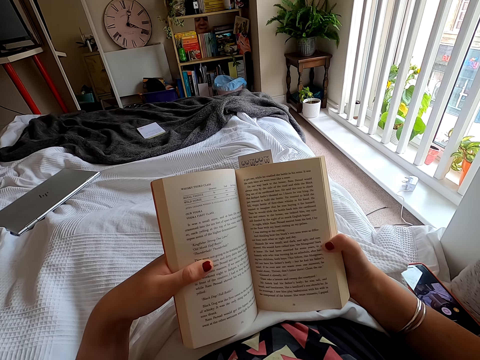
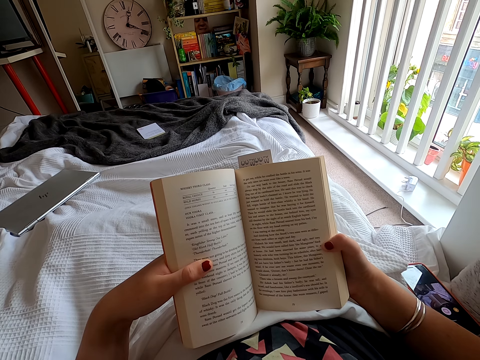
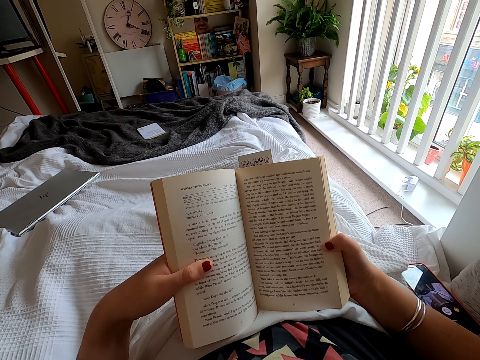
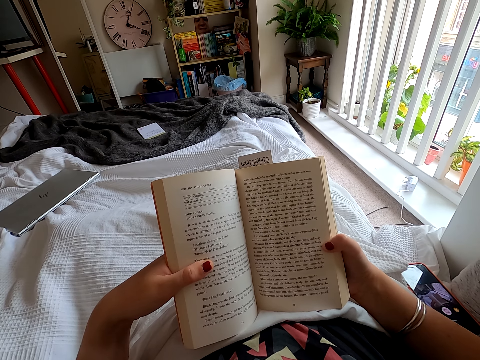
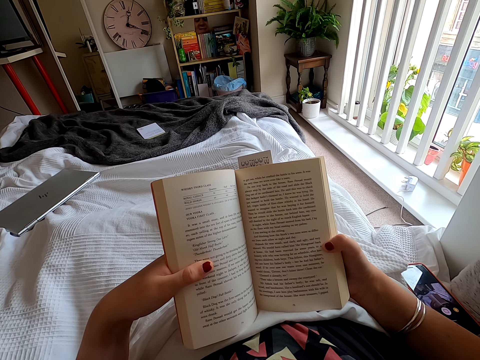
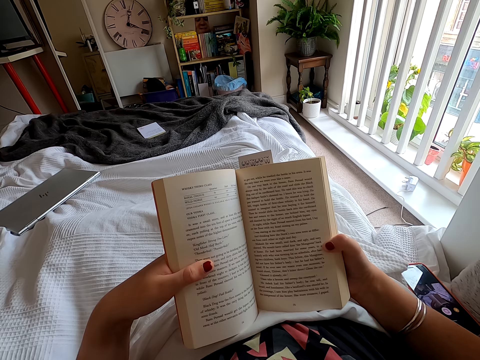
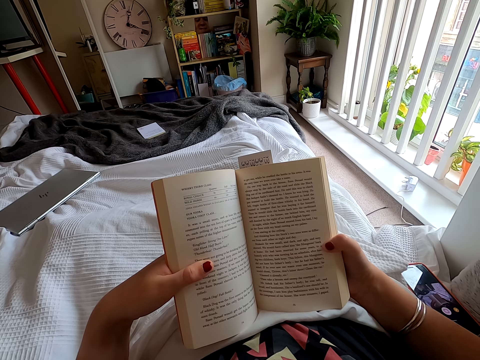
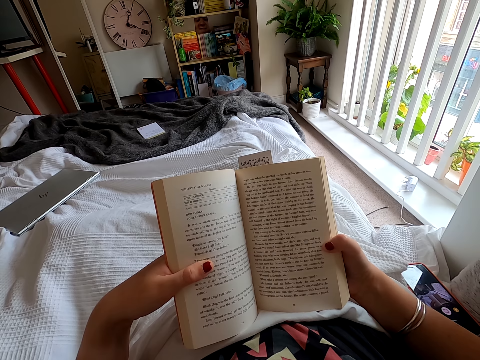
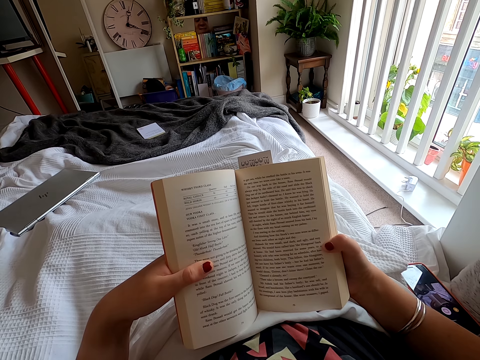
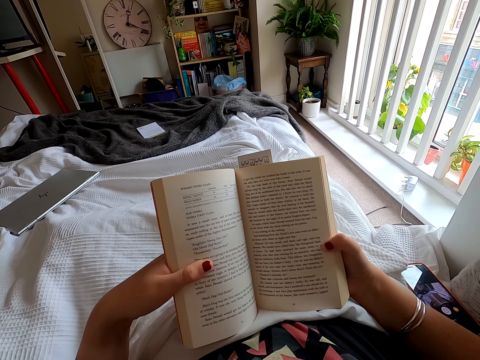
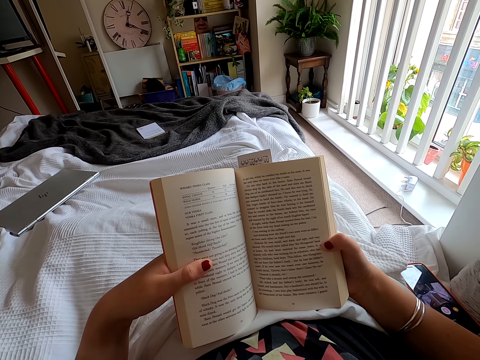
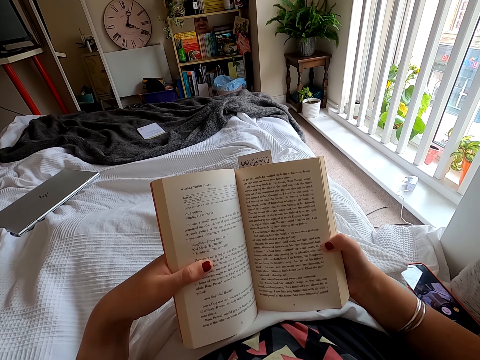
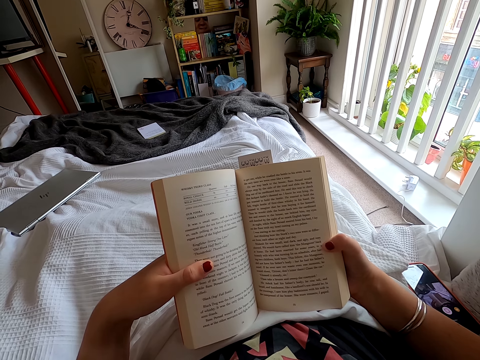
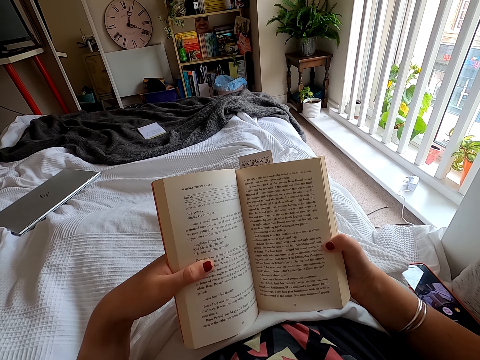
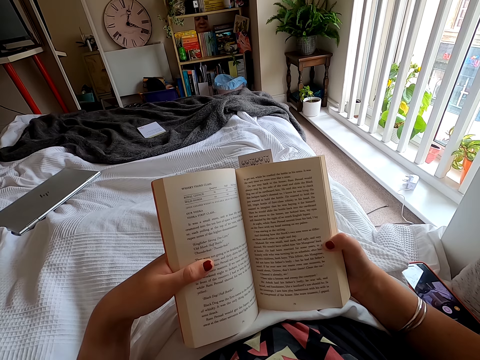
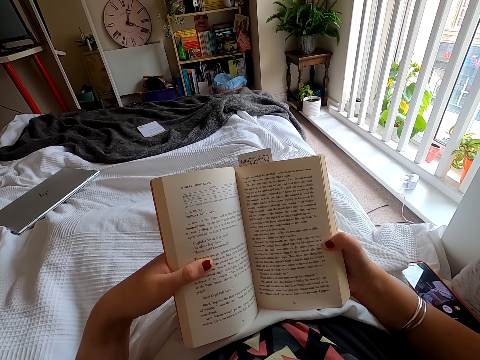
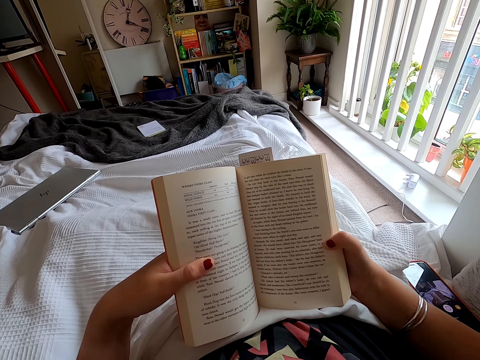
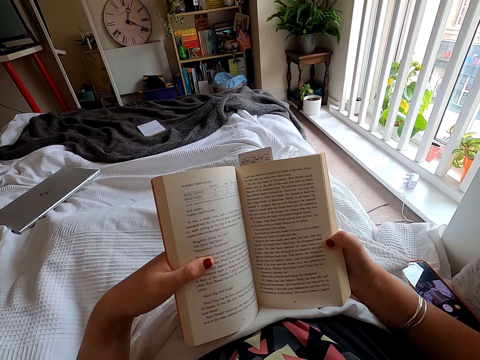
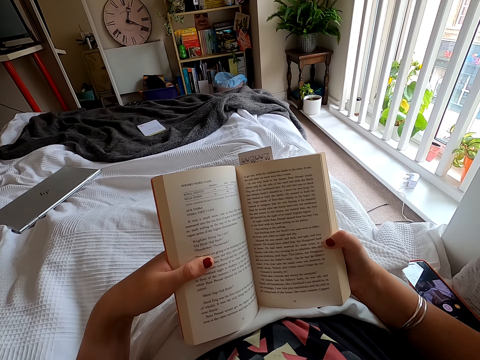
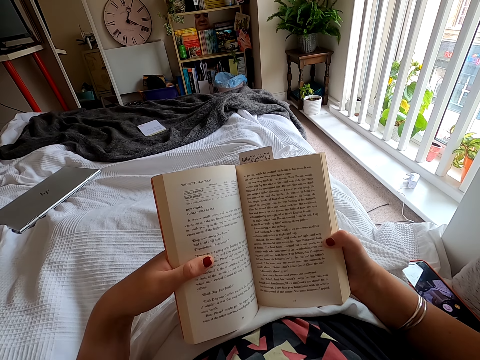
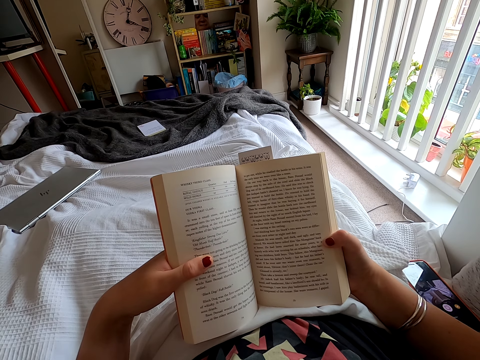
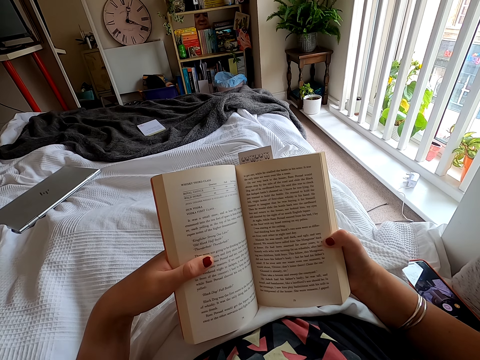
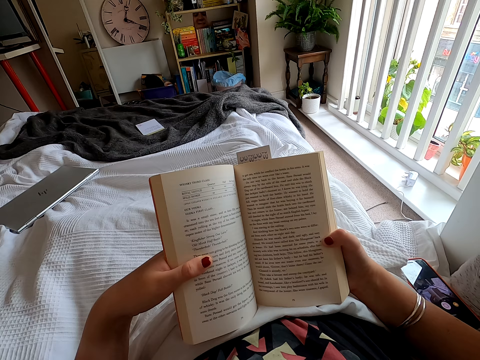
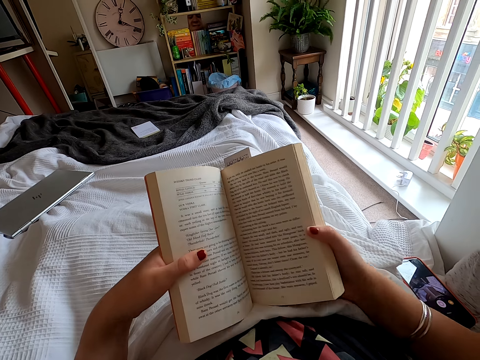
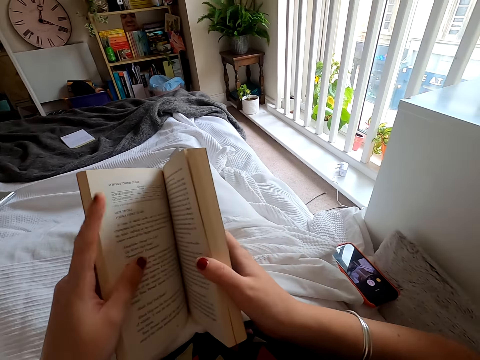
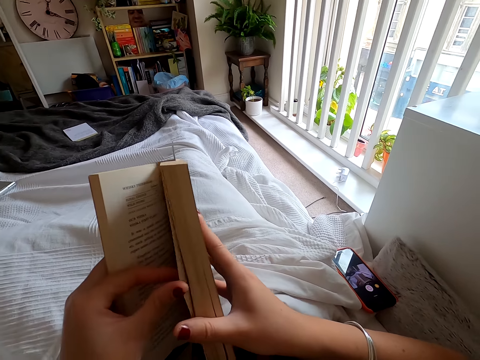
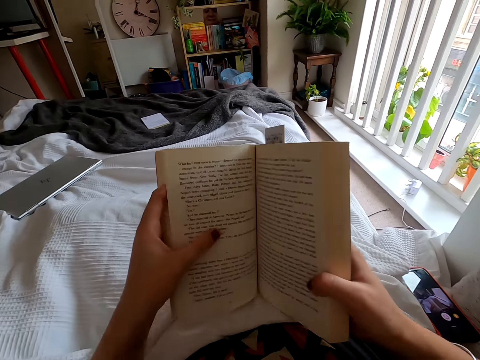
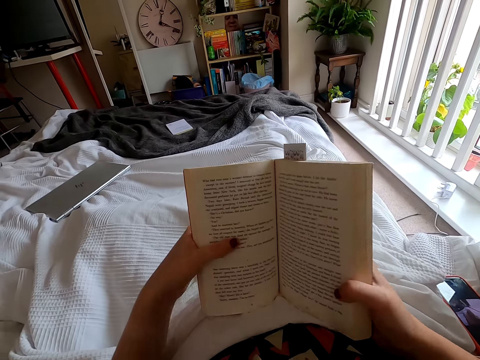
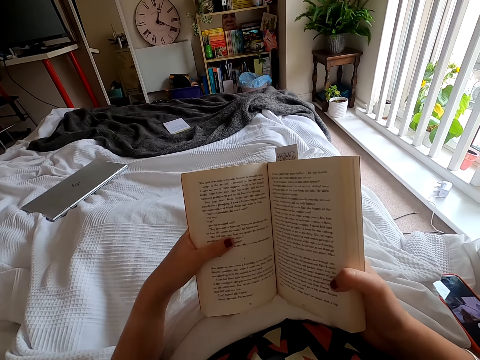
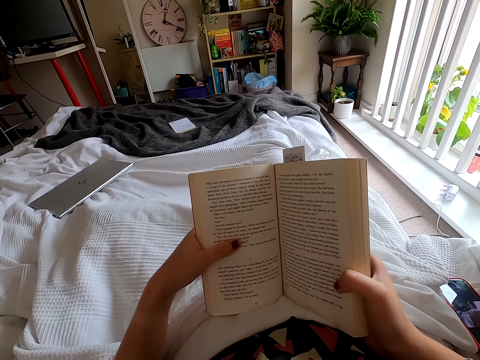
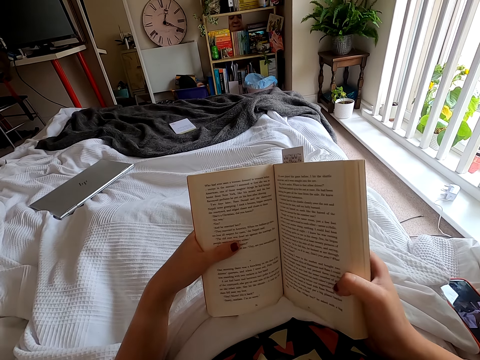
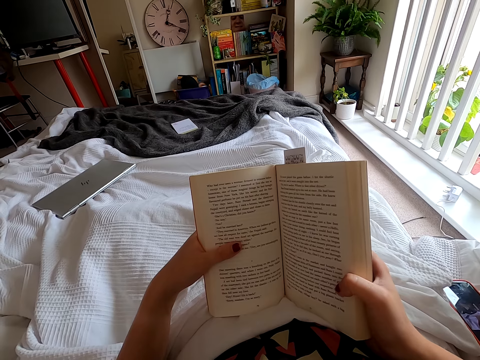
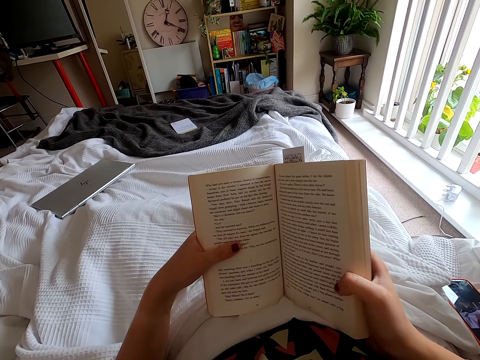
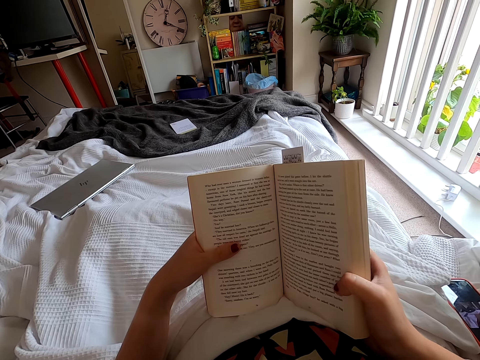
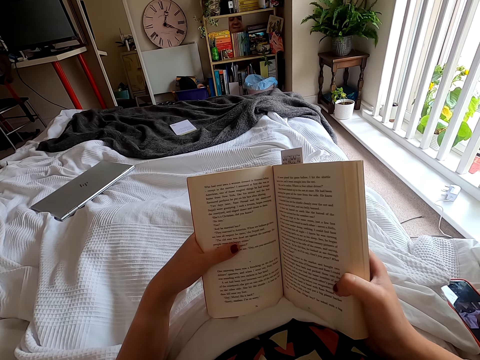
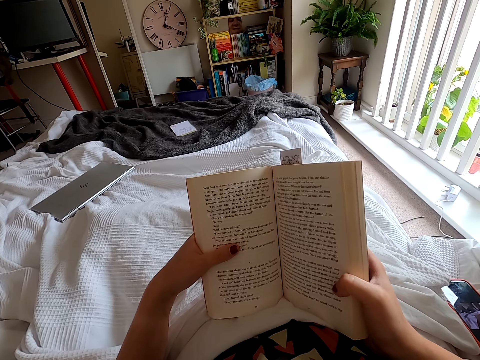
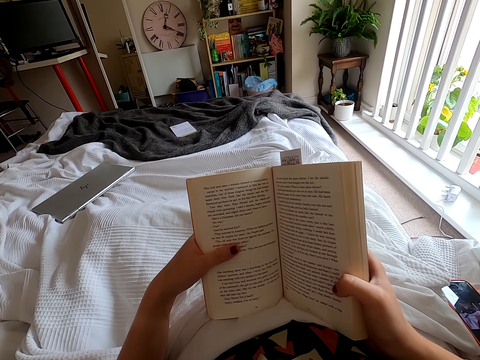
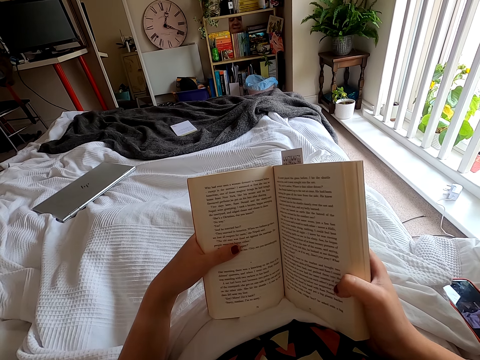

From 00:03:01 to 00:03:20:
The camera wearer peruses a book. They turn the book leaf and open a page on the book. They read the book.

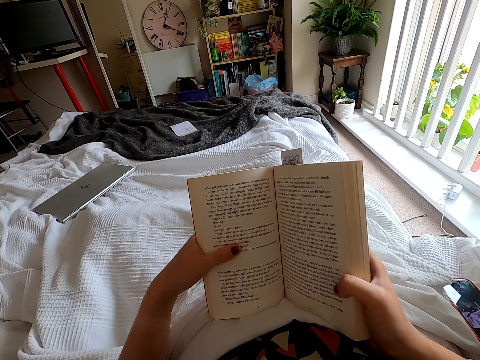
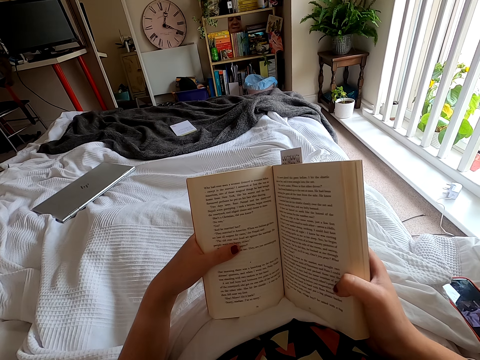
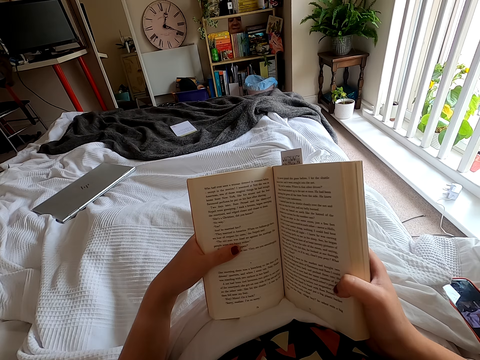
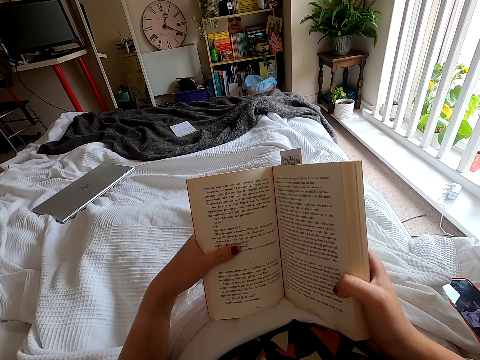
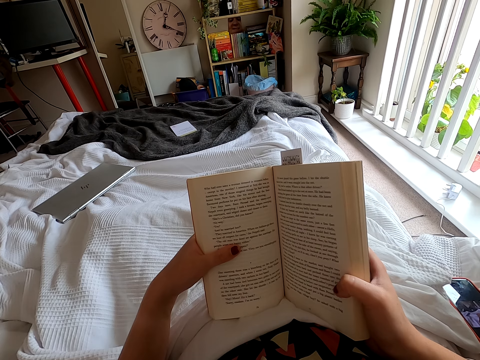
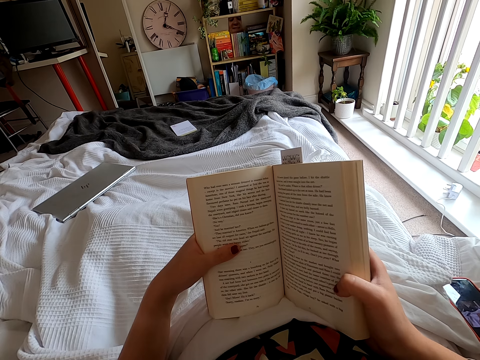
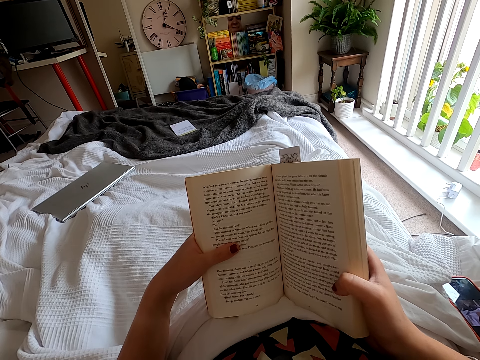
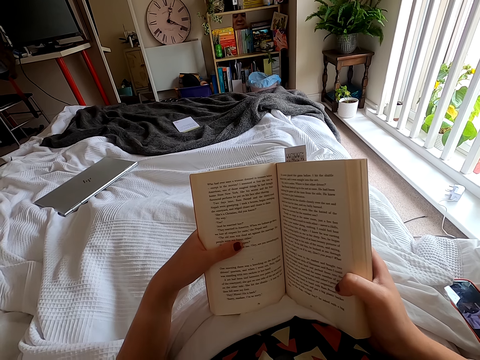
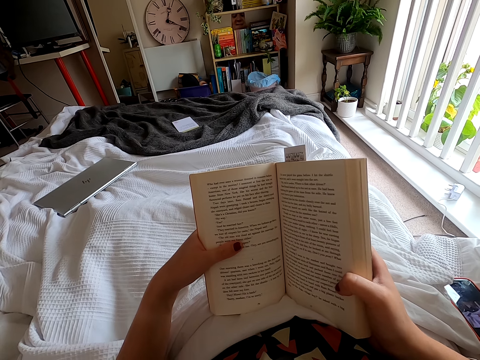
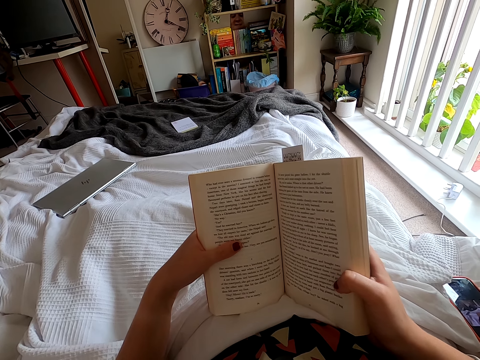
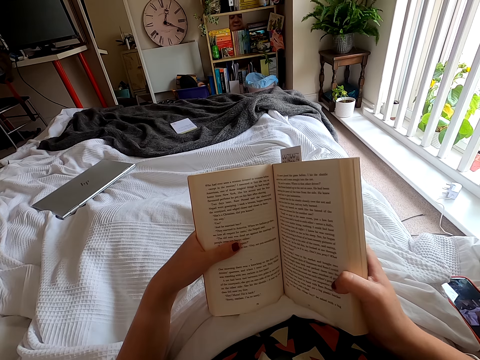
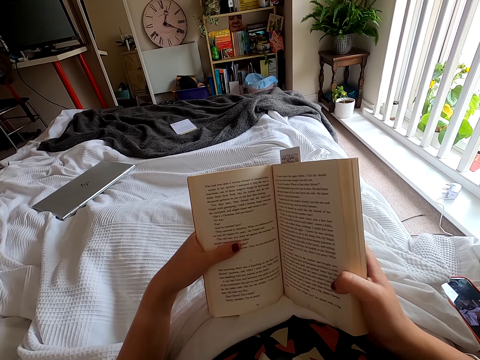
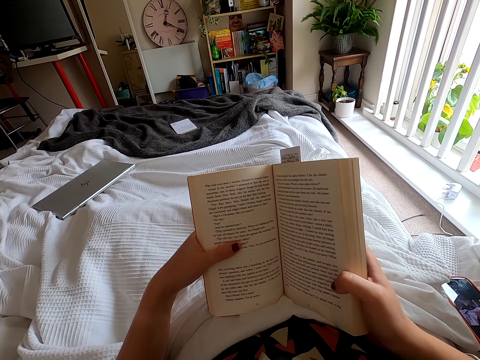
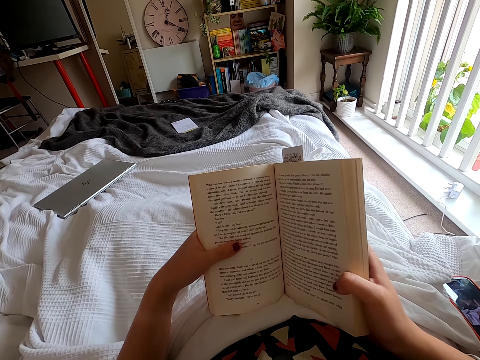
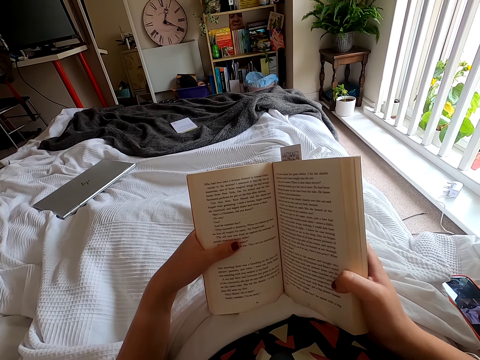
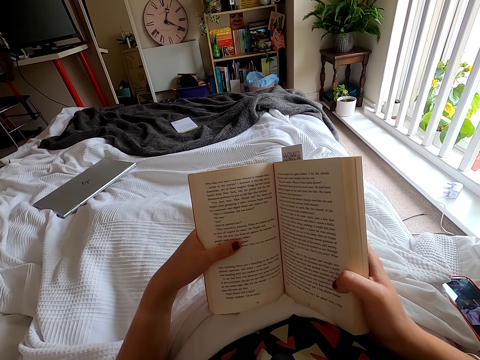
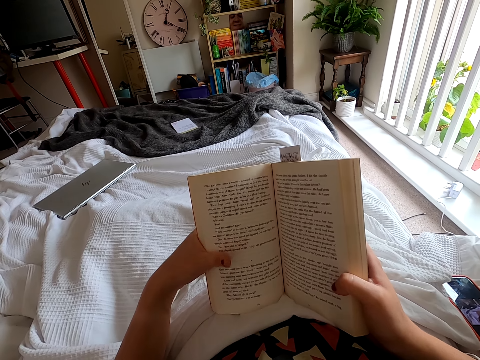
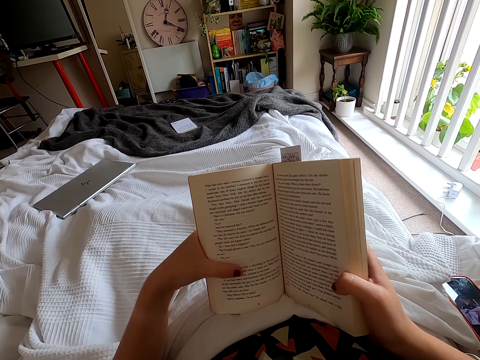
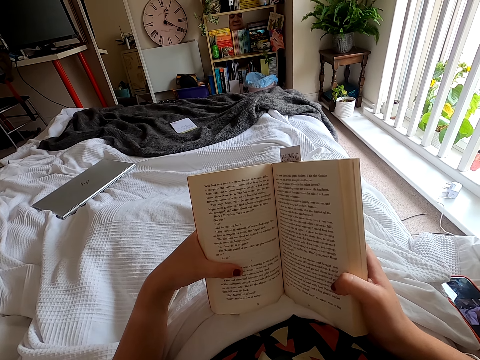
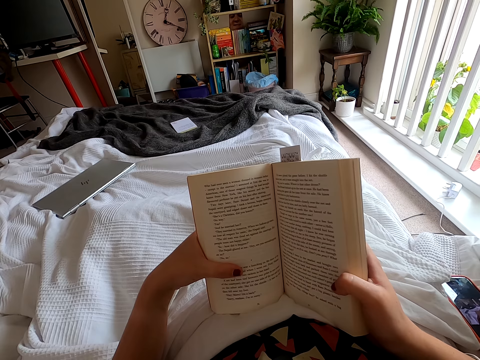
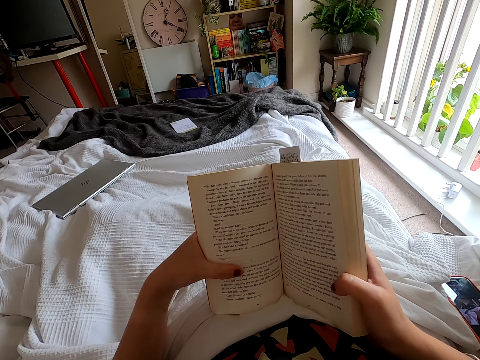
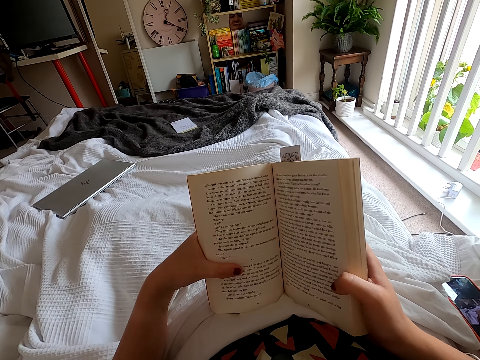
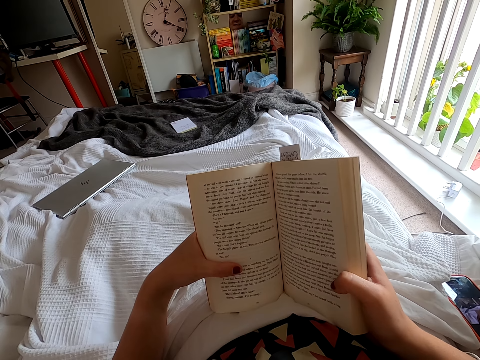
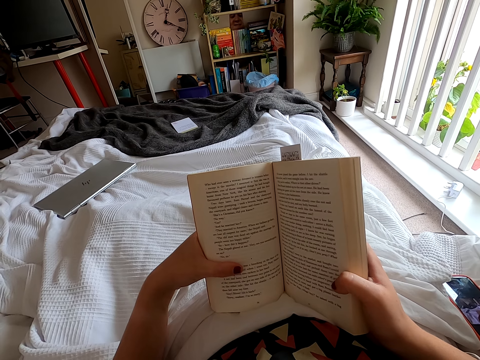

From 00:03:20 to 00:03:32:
The camera wearer peruses a book.
